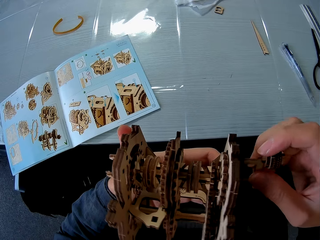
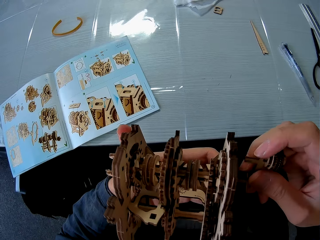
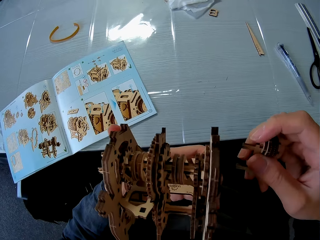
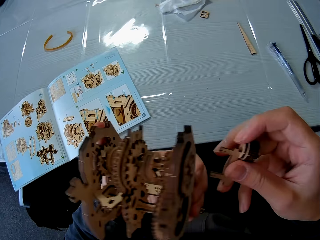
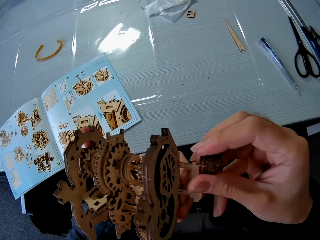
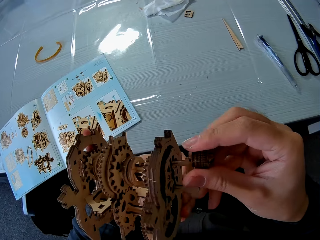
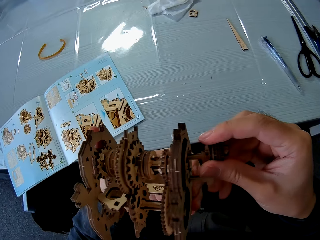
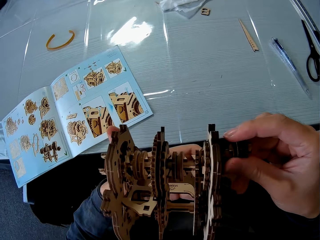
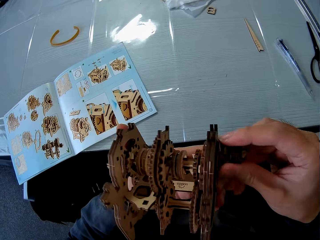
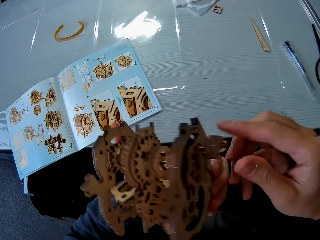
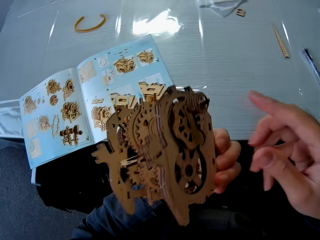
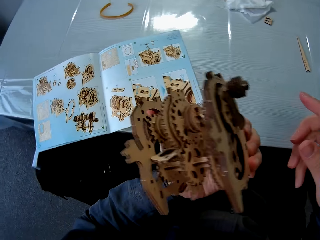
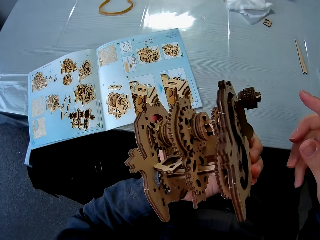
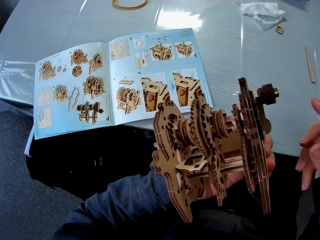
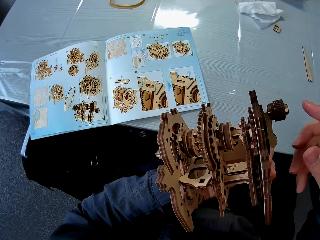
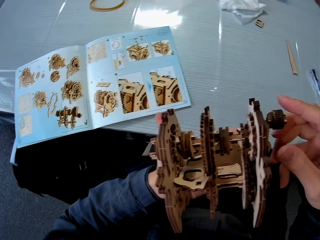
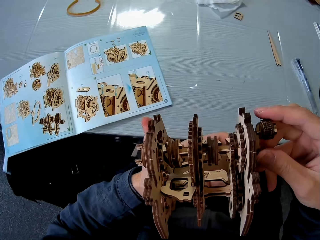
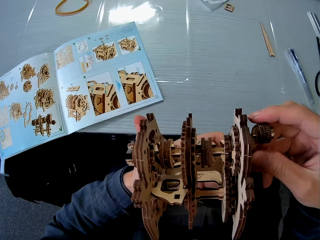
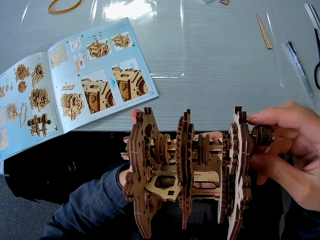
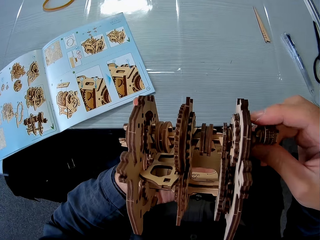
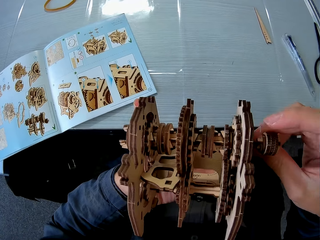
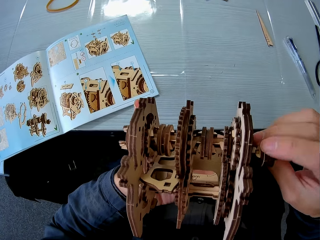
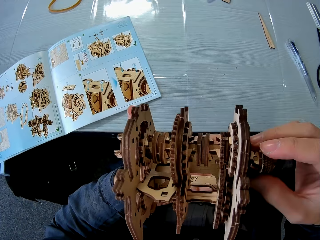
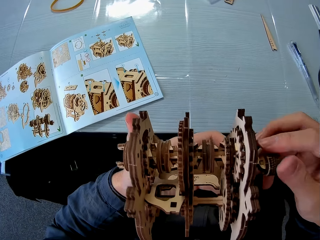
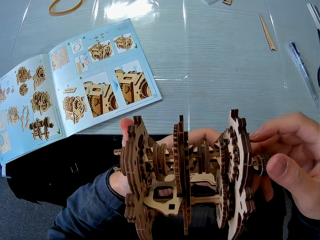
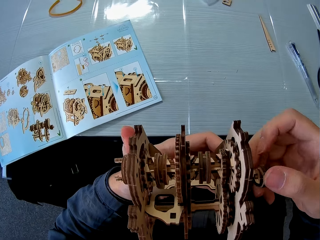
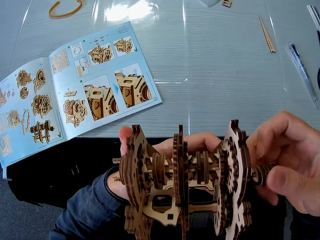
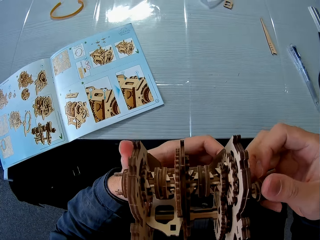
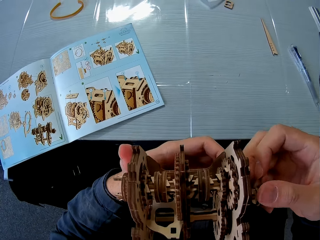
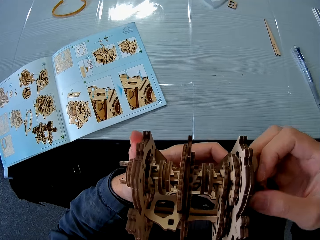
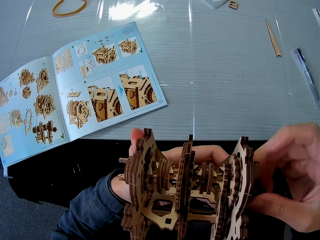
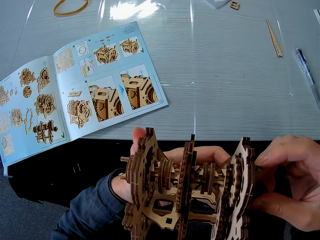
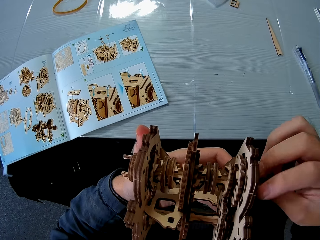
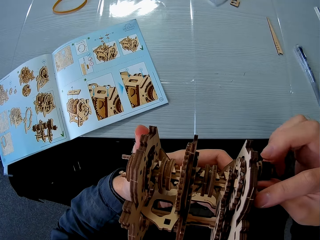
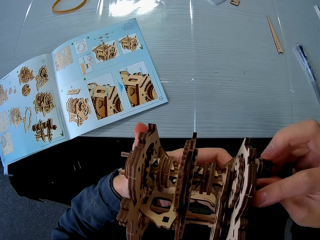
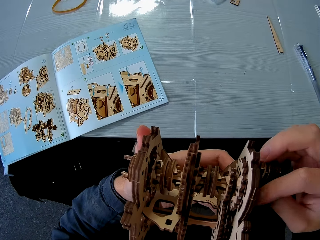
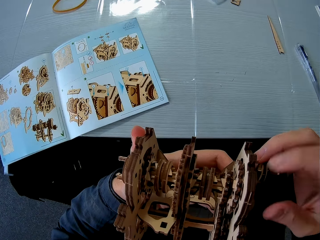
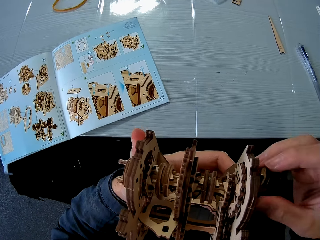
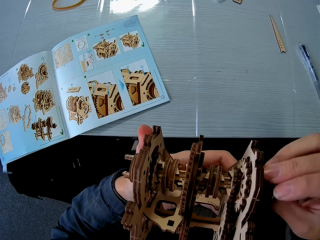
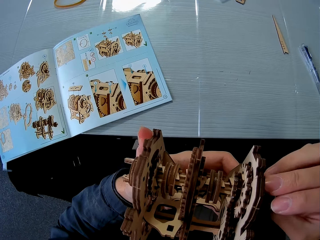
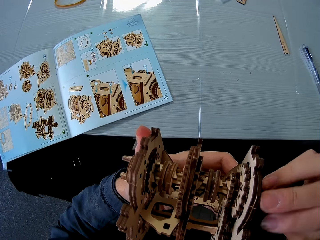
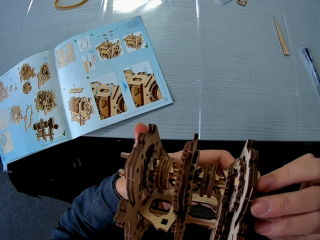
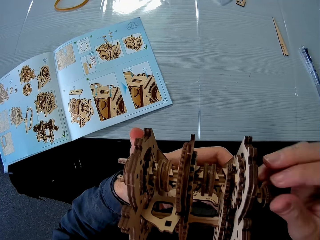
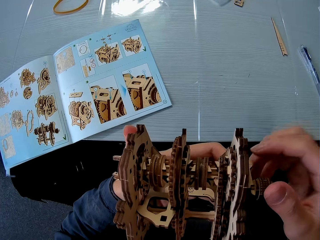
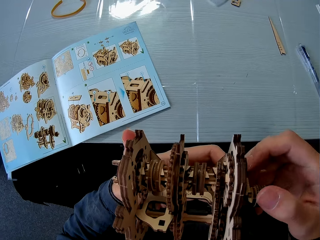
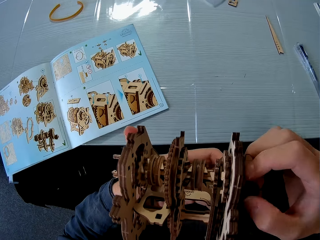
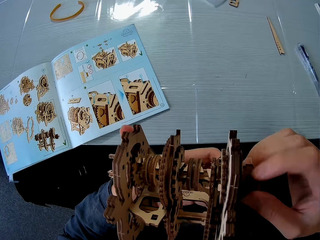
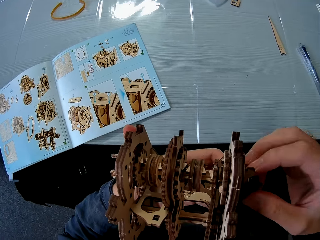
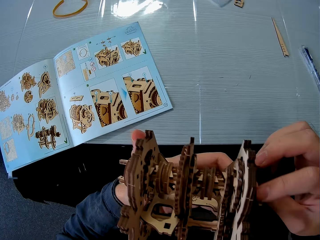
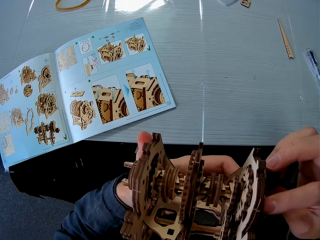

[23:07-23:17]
The camera wearer removes part of the gear model. They return the part of the gear model. They twist the gear model.

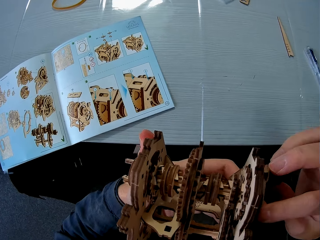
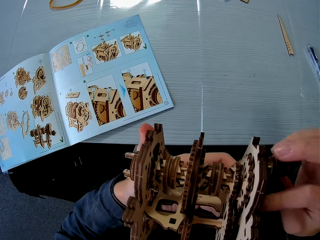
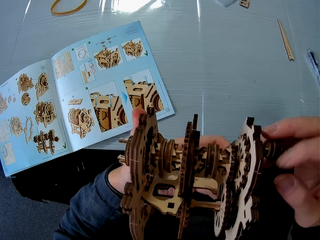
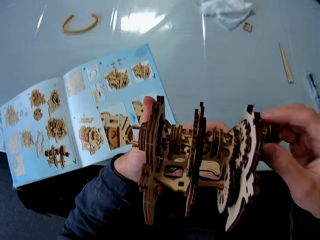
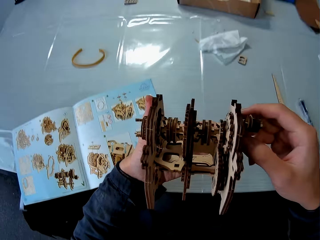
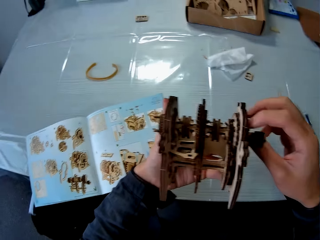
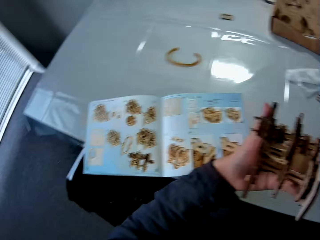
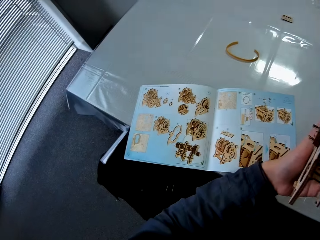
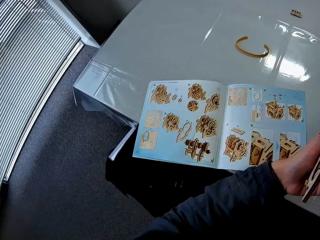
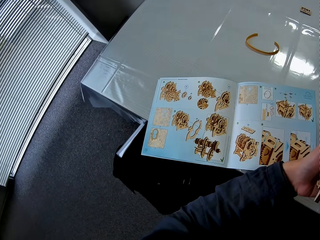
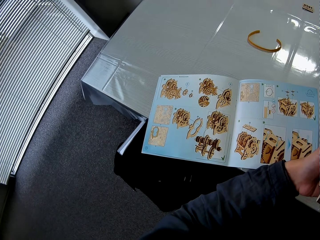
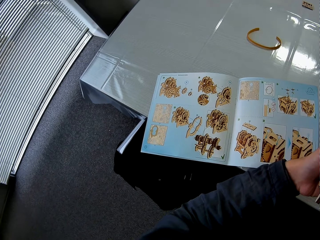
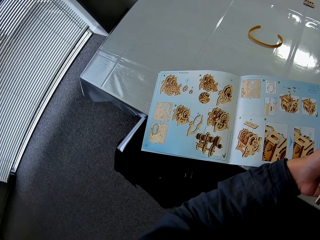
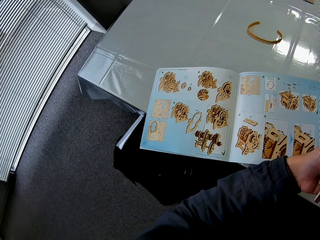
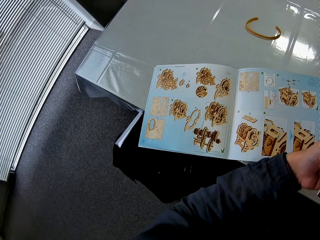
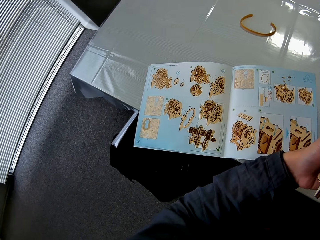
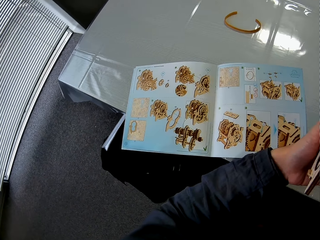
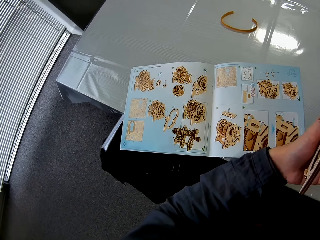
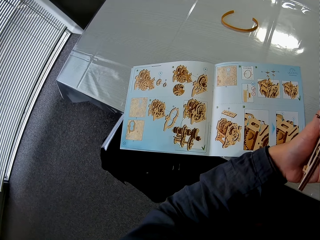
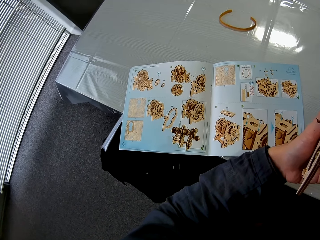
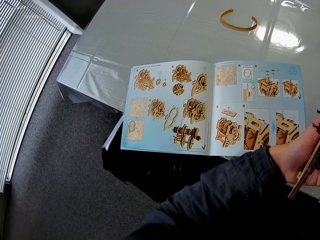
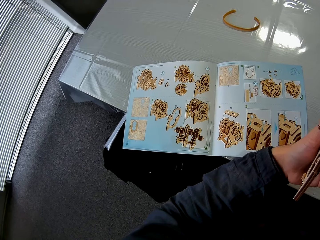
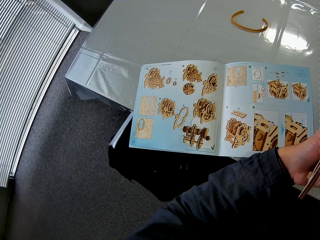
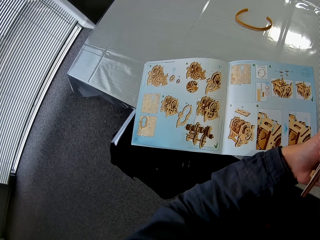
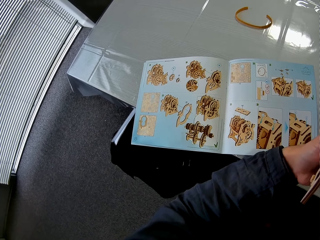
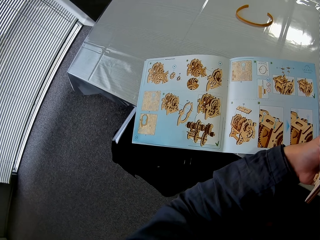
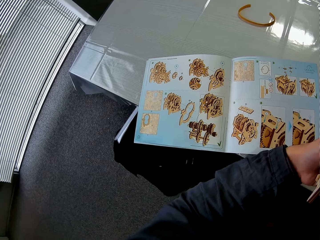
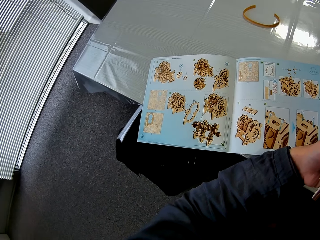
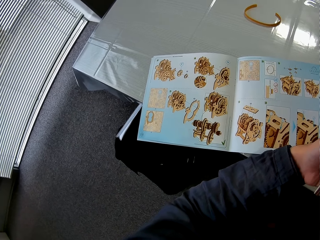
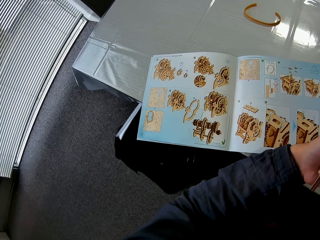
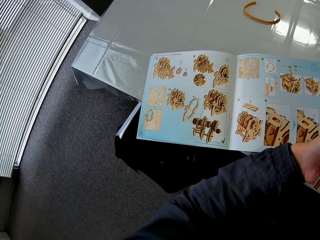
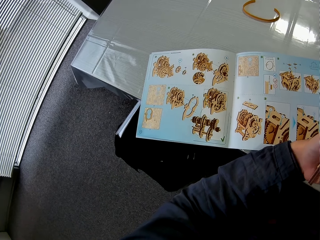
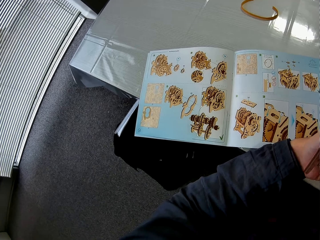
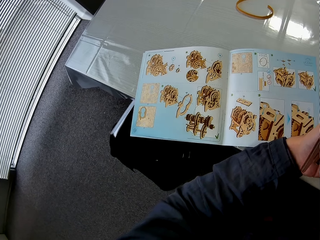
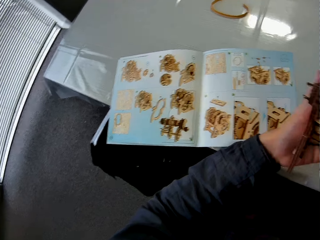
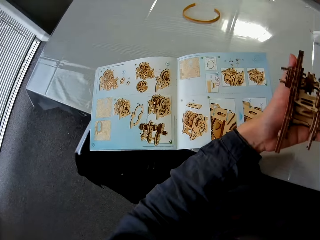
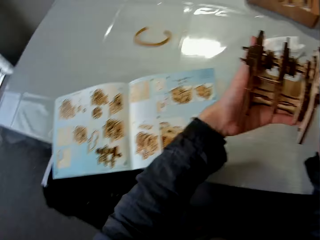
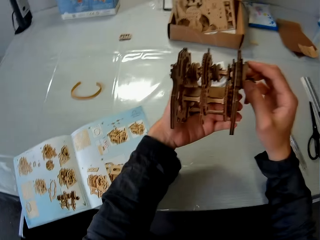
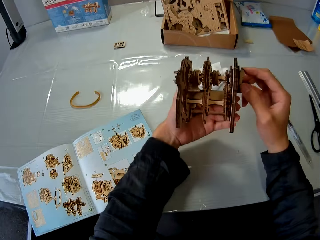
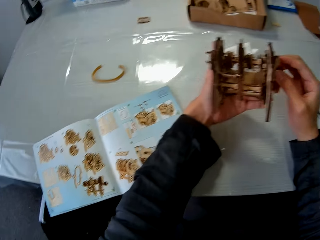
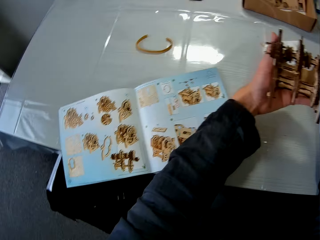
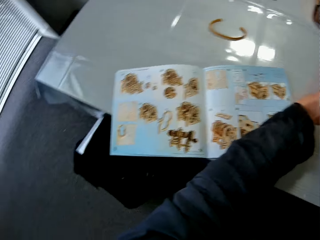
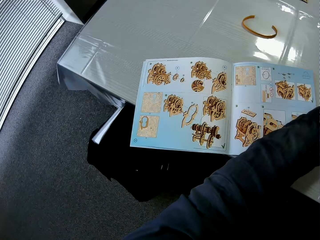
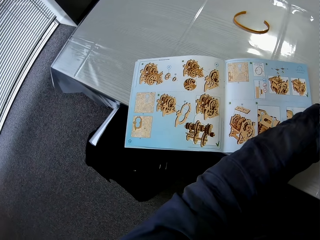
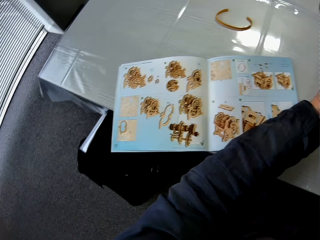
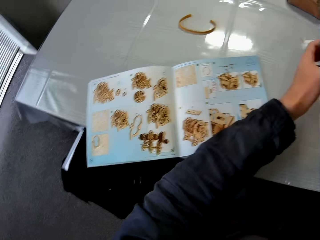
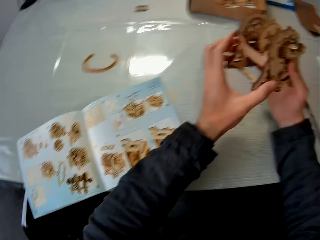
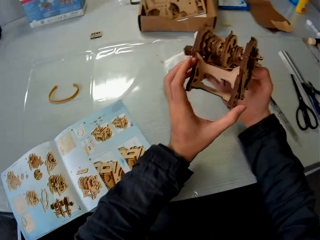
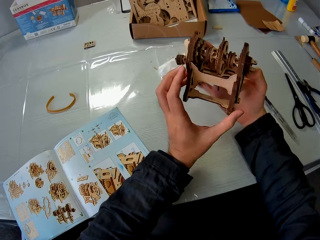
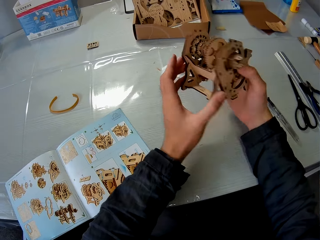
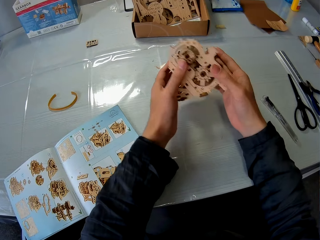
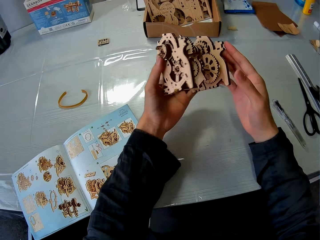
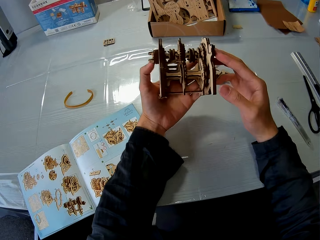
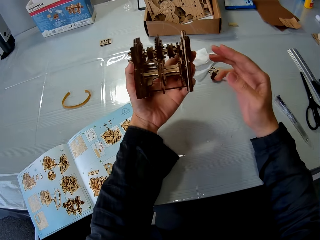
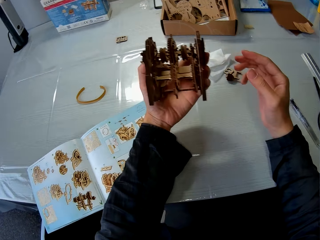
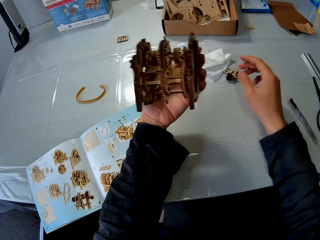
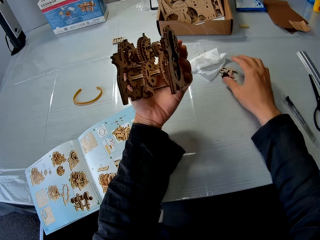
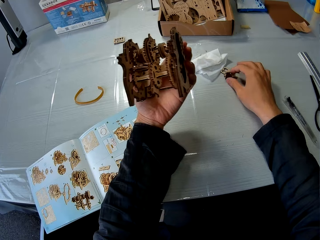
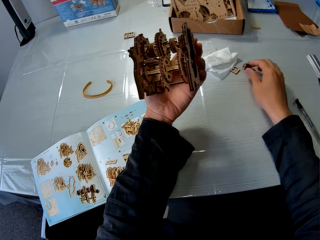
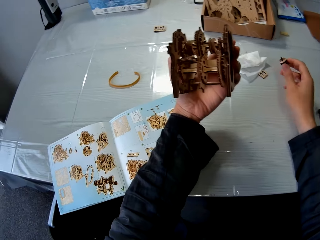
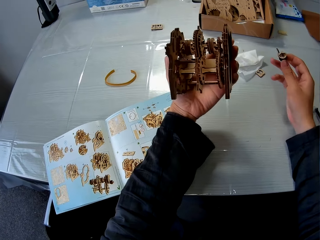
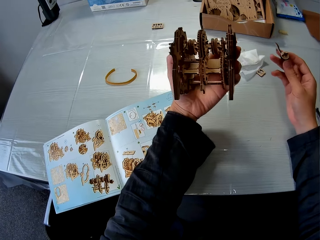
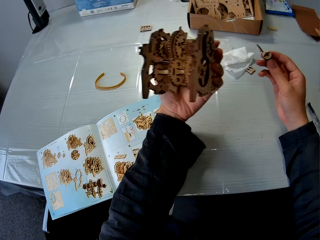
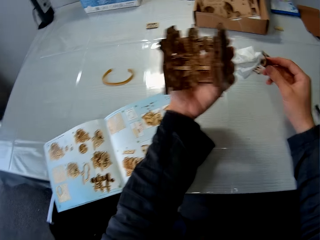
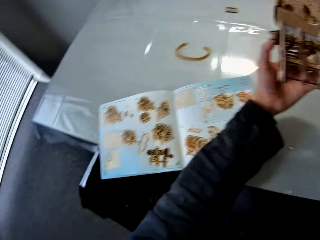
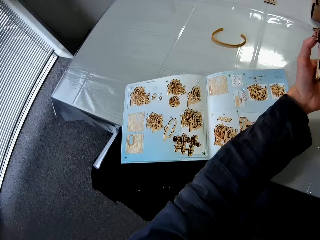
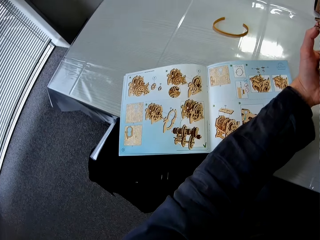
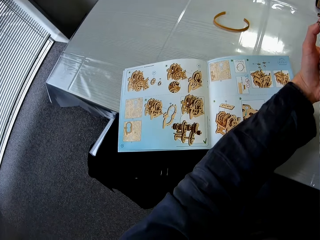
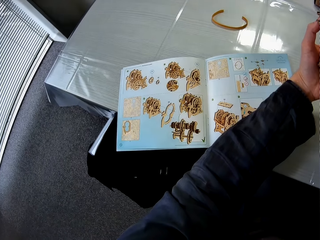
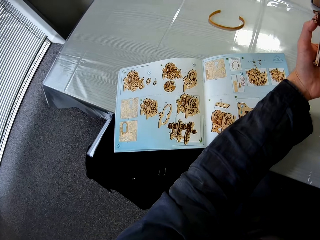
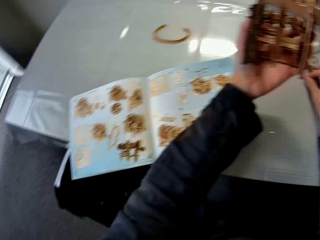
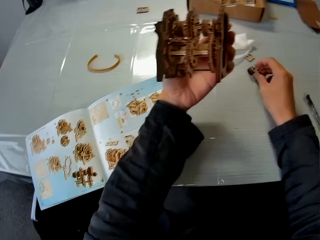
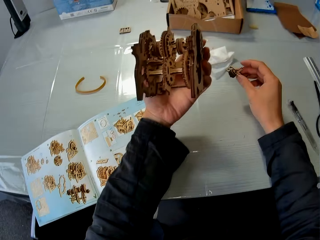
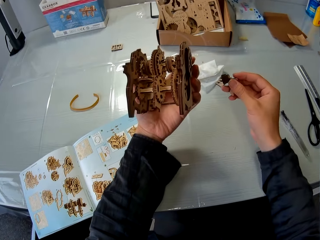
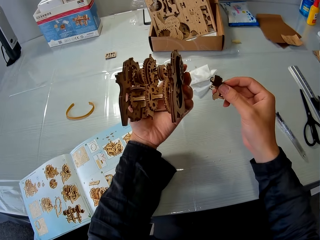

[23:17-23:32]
The camera wearer refers to the manual. They steer a gear model. They pick a piece of paperwork from the table. They return the part of the gear model.
